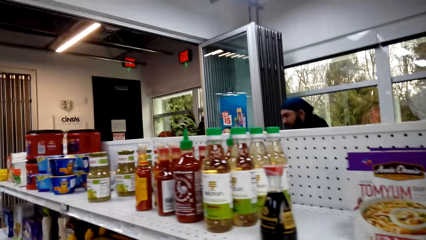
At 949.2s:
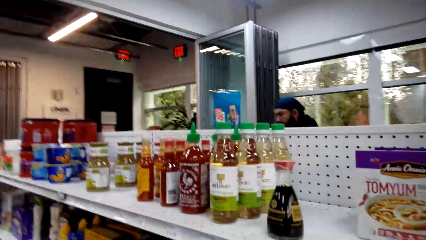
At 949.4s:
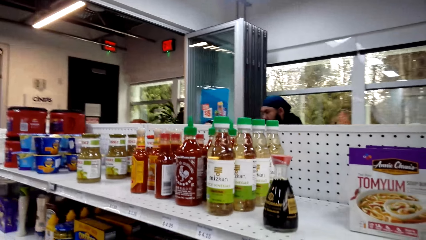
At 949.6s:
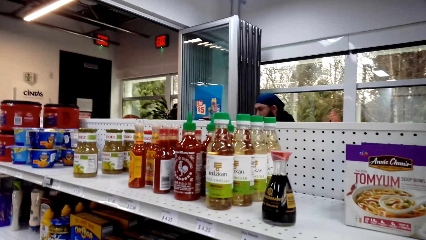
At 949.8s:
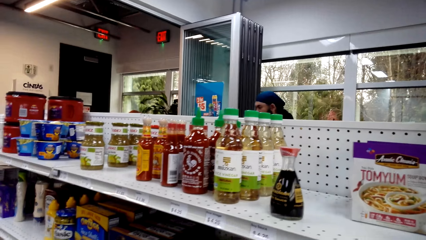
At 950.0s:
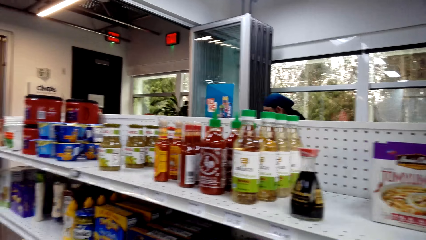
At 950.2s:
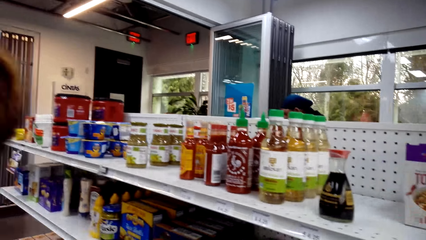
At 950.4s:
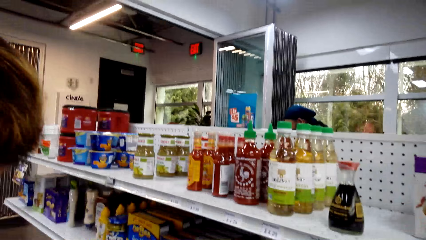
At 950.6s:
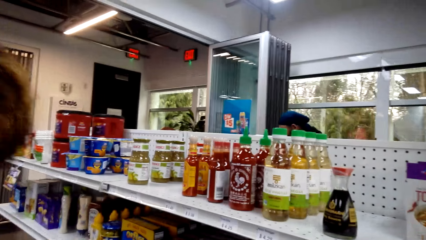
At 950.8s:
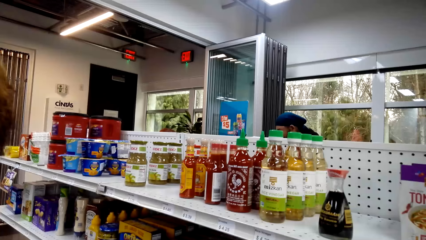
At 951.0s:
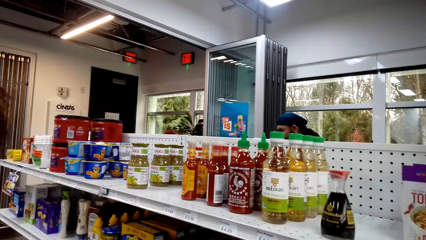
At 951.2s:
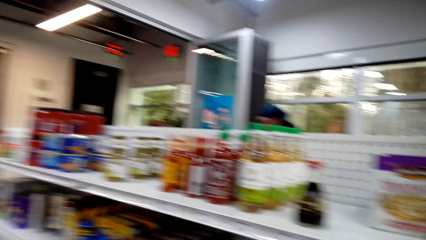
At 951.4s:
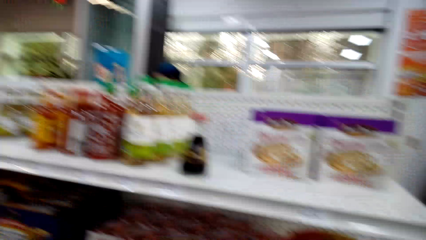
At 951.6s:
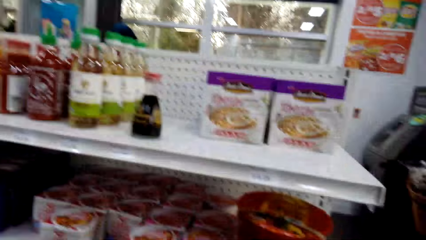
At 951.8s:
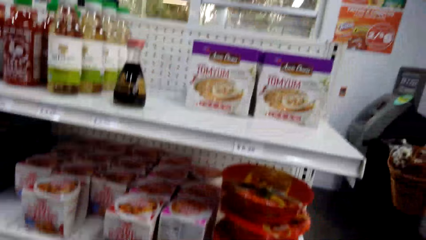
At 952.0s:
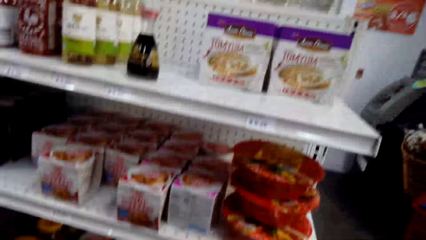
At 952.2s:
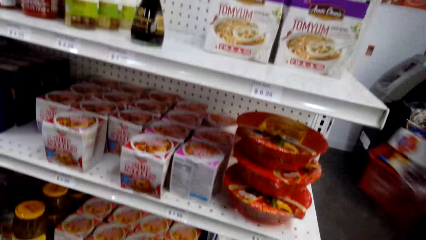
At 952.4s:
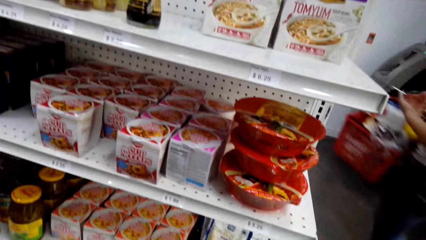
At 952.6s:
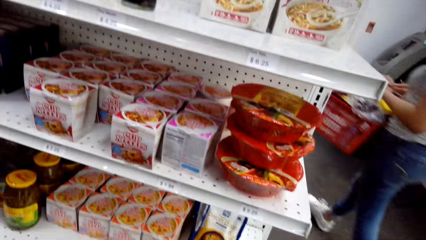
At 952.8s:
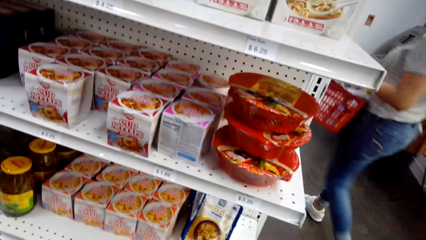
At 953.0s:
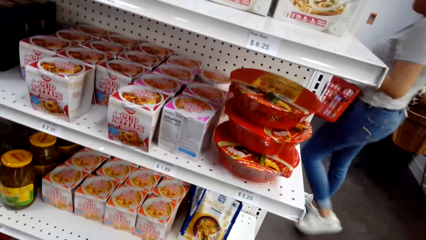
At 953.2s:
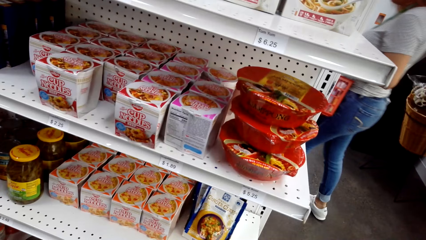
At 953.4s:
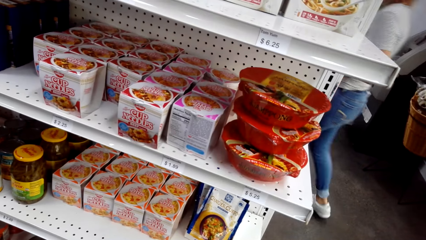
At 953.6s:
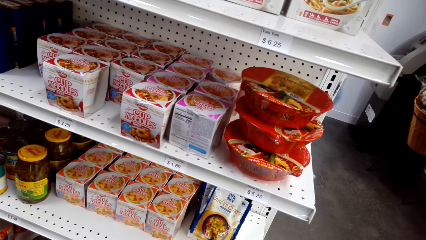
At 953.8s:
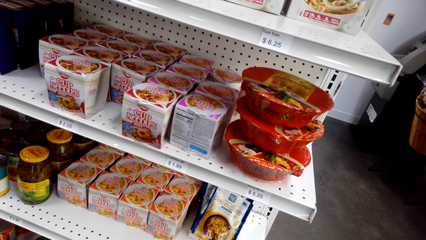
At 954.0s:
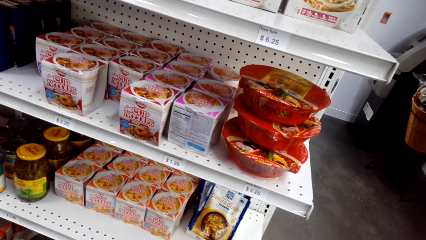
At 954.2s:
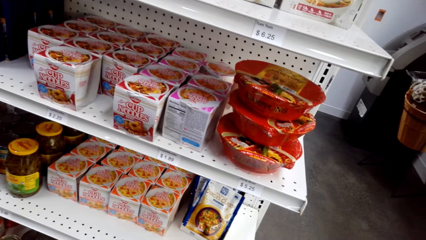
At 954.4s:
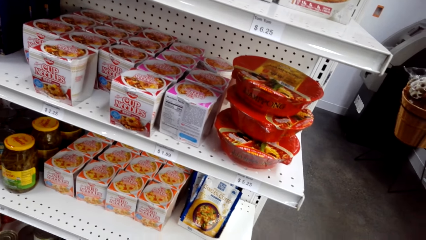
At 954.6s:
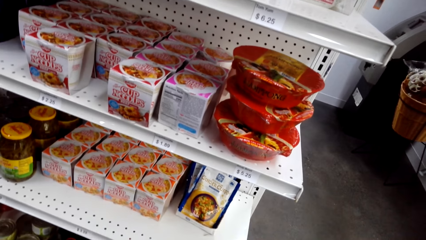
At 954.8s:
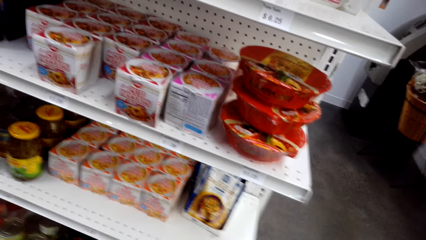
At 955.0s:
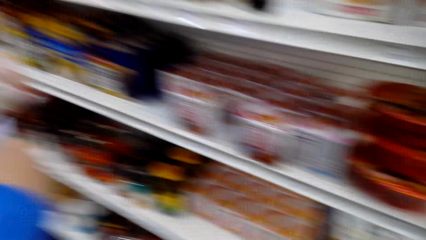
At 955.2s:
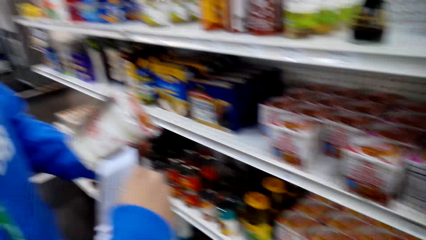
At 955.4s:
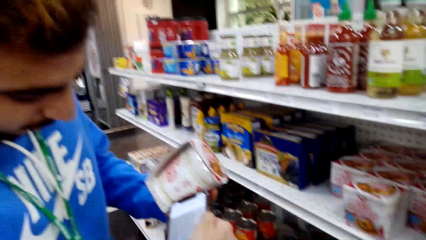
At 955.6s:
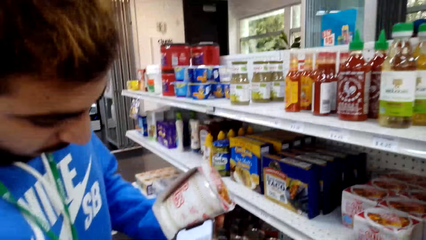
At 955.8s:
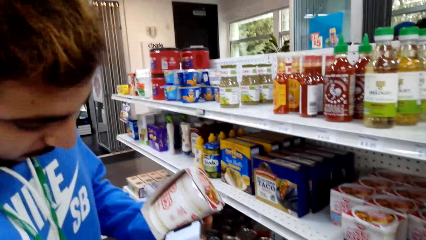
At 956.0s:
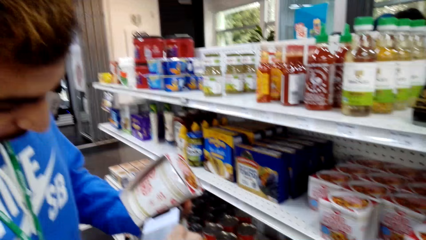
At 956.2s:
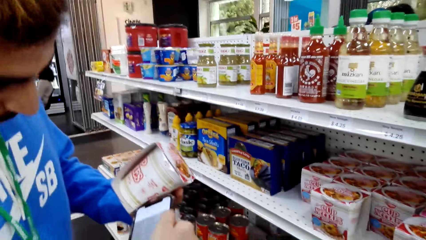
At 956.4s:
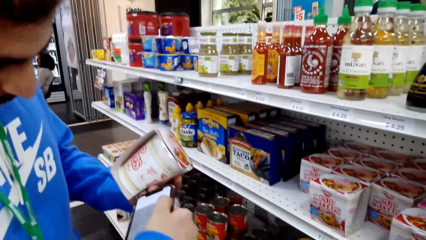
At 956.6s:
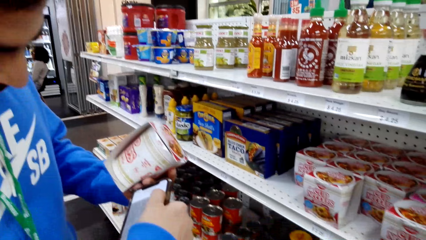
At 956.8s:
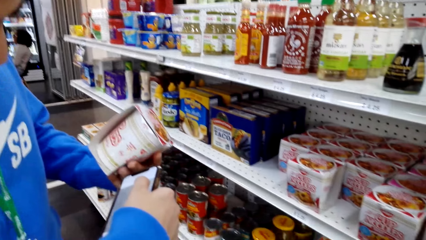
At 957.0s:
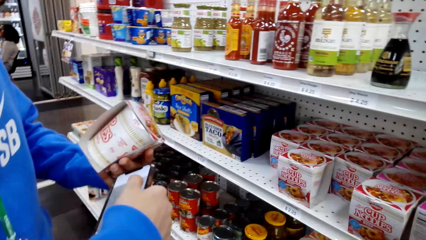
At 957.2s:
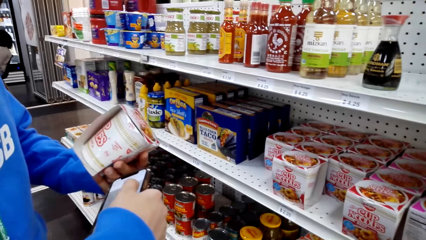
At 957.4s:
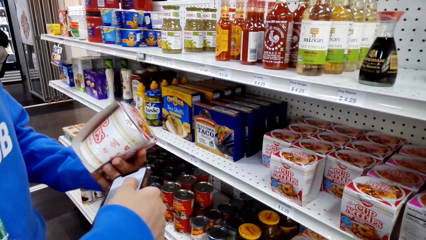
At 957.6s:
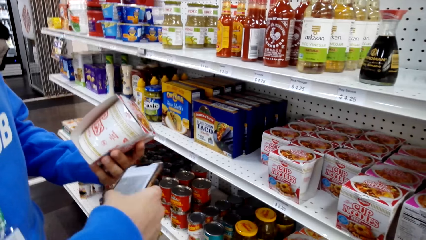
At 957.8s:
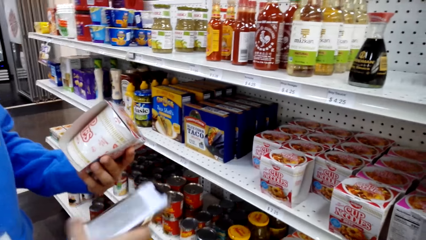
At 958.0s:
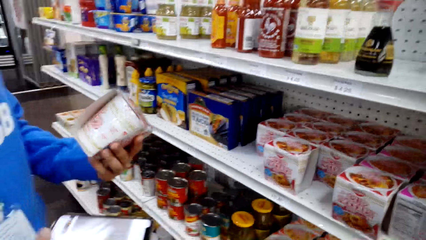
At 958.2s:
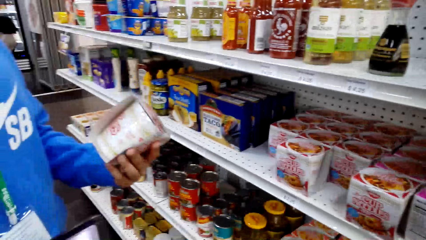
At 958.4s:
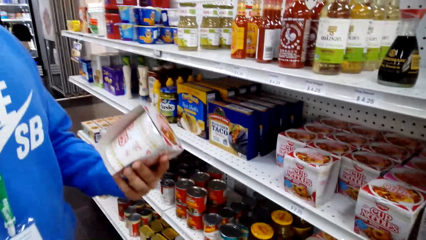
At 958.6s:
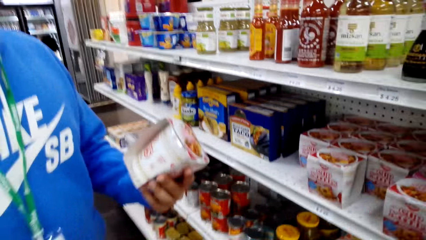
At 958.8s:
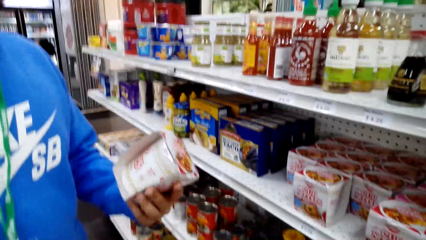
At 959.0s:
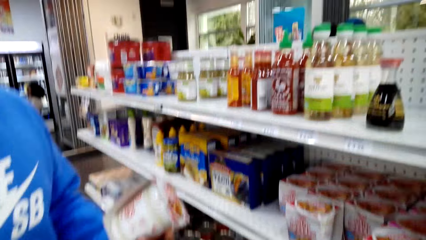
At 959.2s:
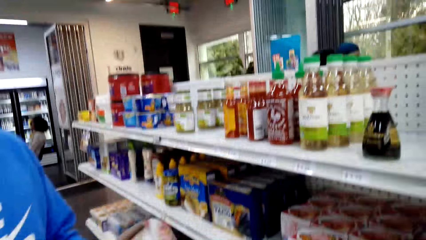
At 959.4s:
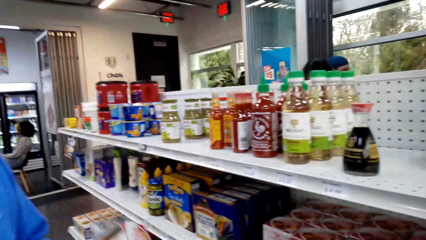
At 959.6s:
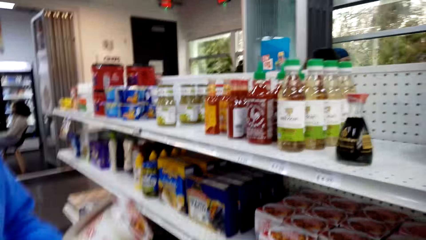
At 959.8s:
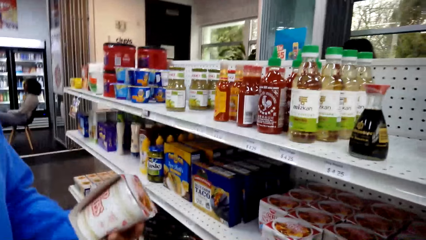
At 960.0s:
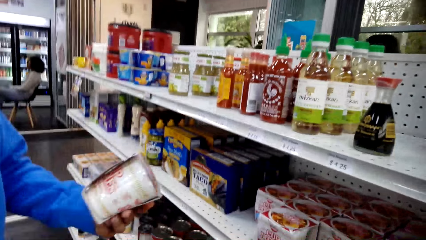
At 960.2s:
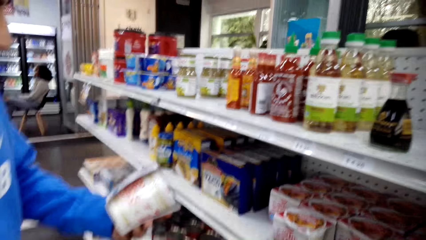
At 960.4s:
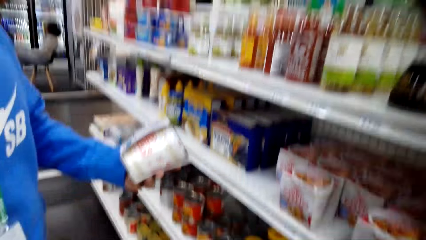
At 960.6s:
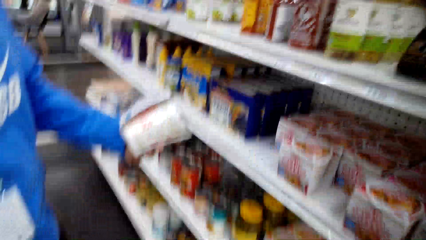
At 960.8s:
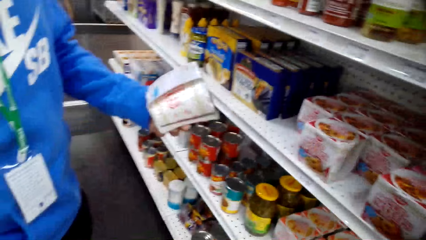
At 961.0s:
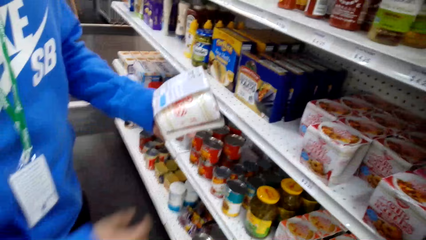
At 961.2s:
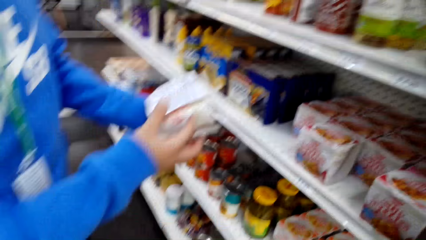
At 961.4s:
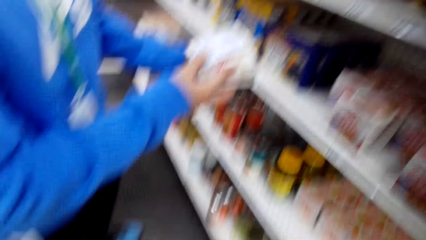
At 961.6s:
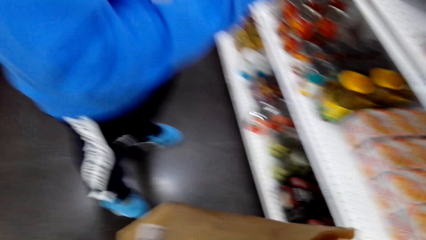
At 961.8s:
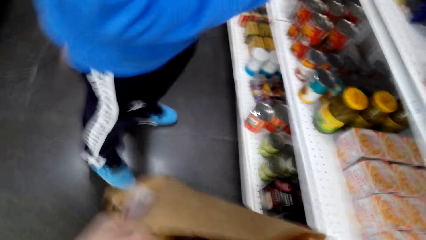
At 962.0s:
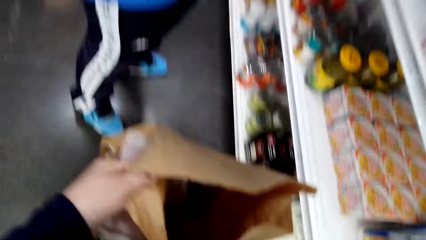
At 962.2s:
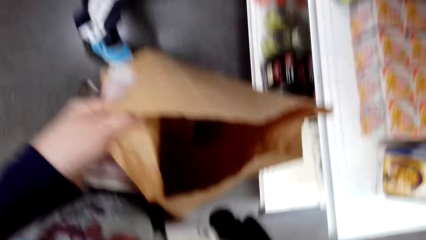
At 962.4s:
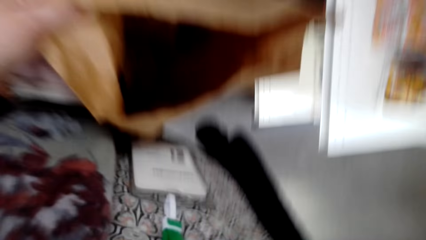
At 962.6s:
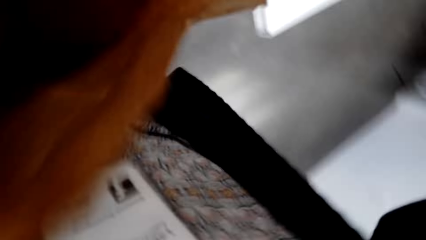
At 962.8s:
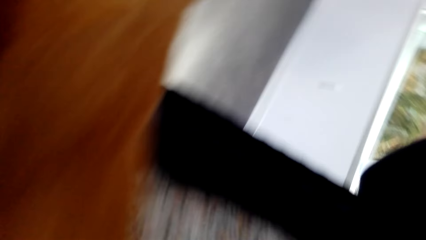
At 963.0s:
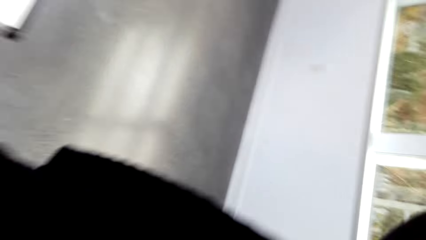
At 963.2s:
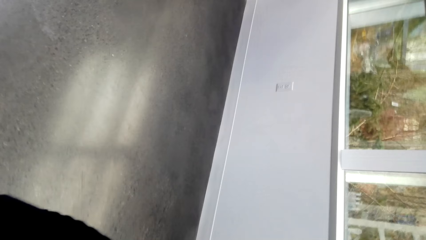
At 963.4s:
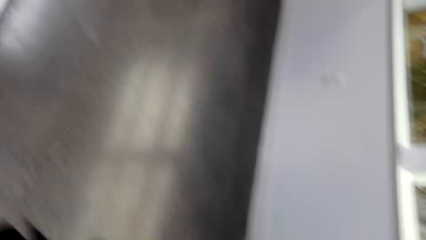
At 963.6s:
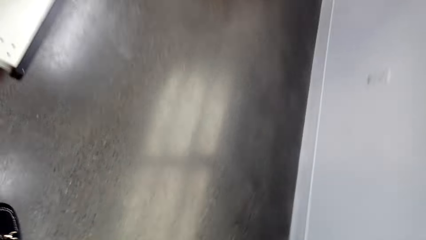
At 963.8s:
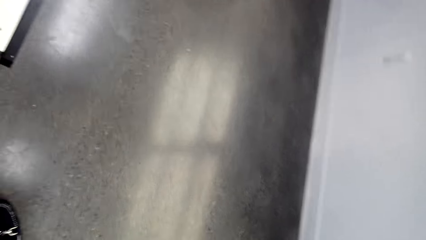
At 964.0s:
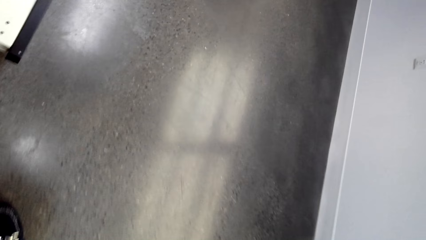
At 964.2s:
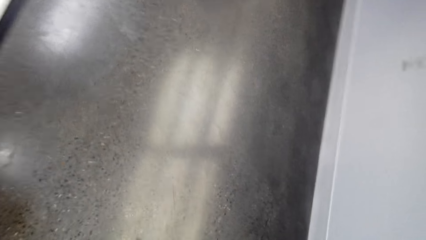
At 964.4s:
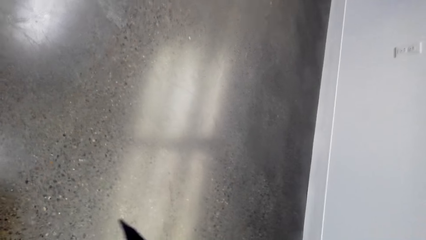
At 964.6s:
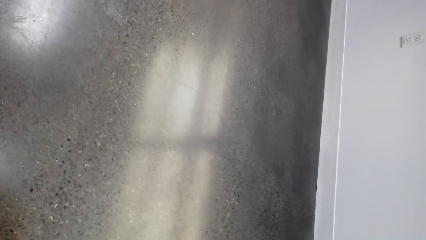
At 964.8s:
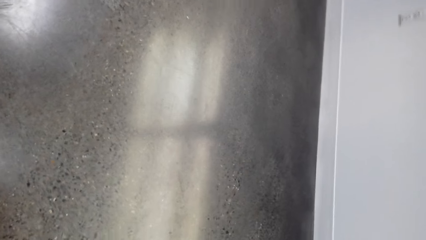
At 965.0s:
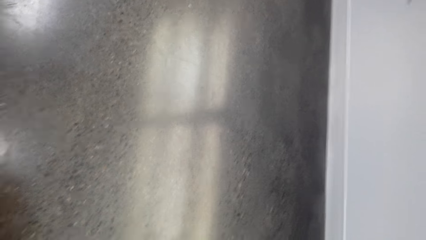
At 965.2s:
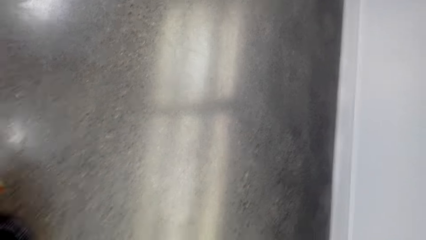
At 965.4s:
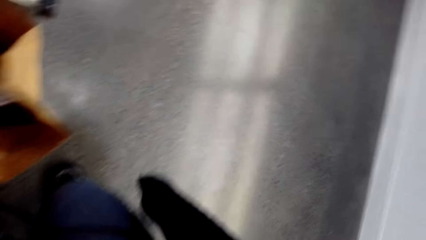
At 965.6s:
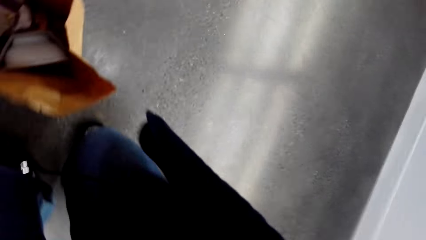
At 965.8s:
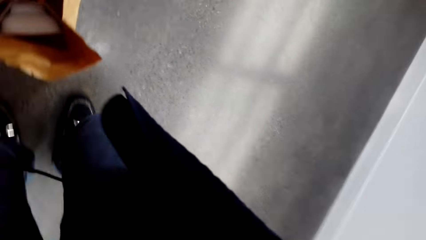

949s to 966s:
The camera wearer looks around the shelves. They adjust their camera. They look at the floor.
